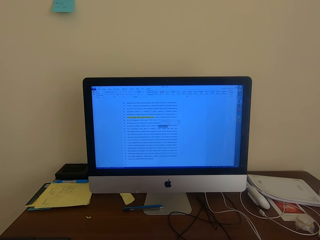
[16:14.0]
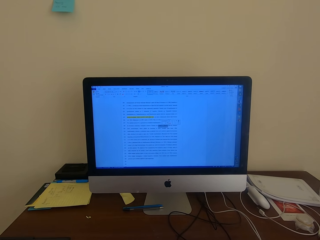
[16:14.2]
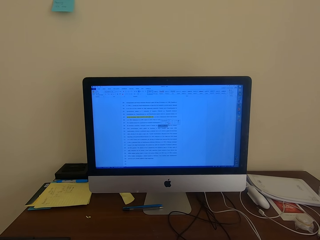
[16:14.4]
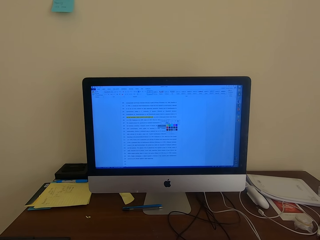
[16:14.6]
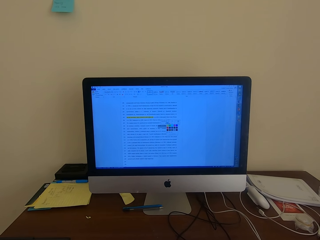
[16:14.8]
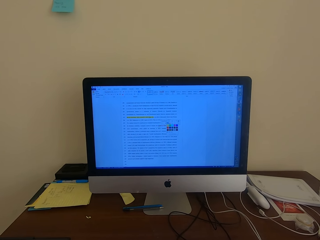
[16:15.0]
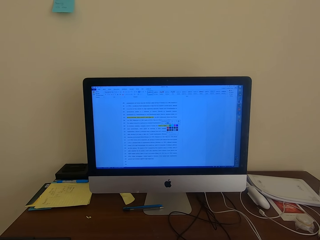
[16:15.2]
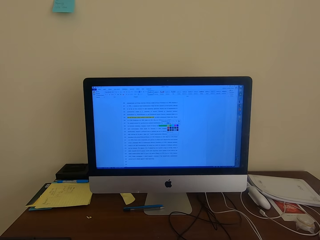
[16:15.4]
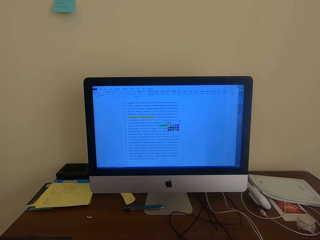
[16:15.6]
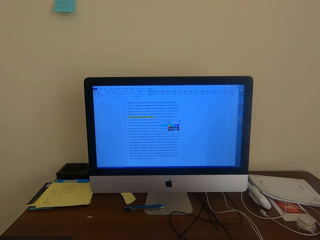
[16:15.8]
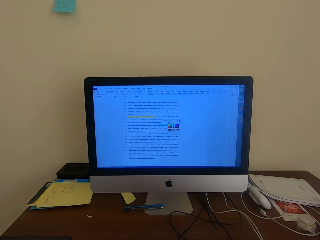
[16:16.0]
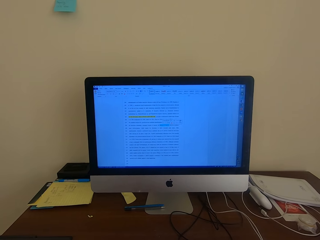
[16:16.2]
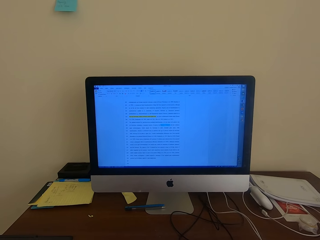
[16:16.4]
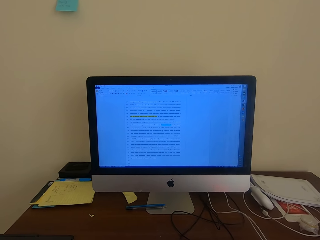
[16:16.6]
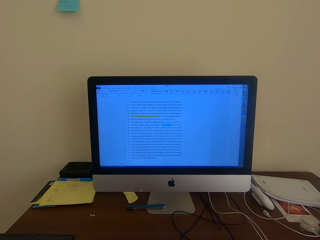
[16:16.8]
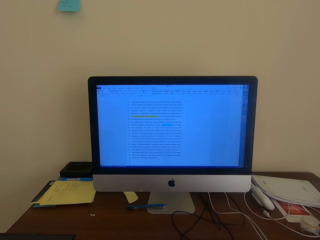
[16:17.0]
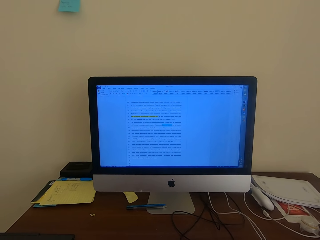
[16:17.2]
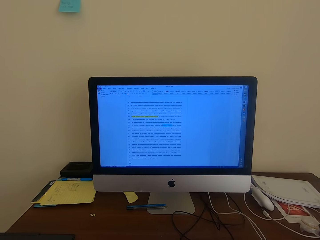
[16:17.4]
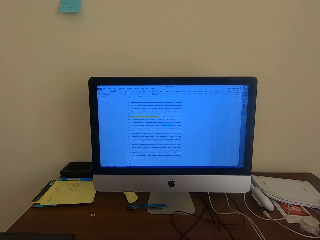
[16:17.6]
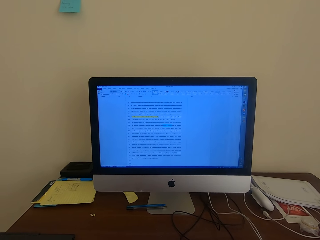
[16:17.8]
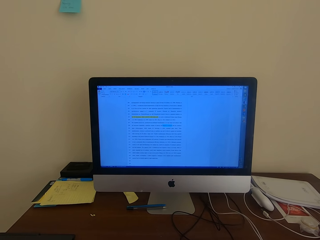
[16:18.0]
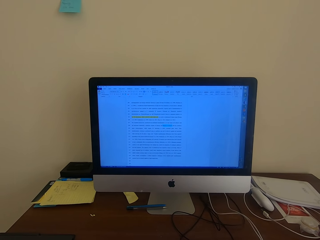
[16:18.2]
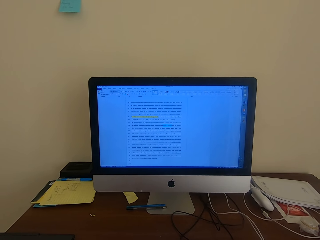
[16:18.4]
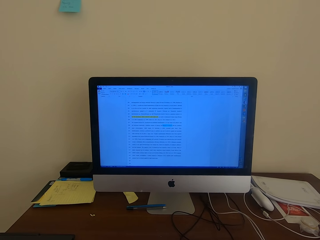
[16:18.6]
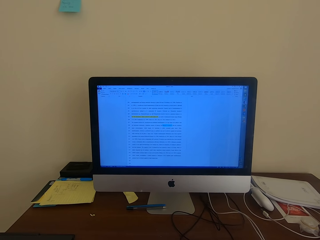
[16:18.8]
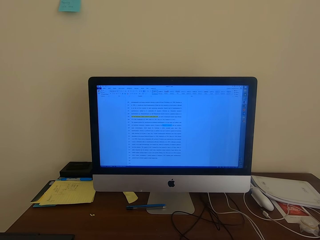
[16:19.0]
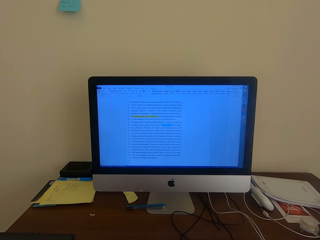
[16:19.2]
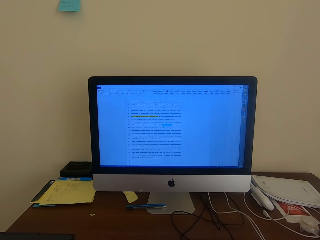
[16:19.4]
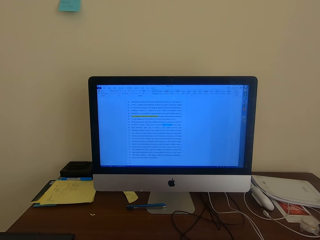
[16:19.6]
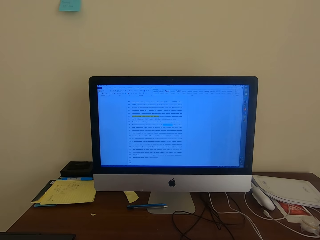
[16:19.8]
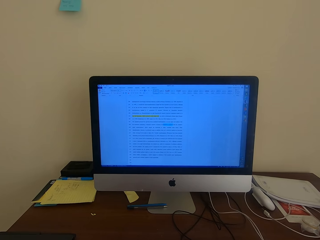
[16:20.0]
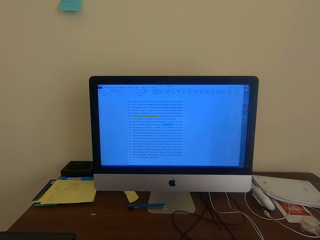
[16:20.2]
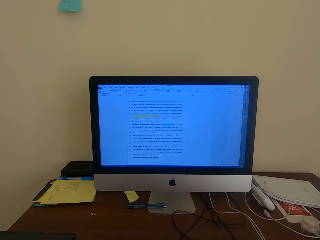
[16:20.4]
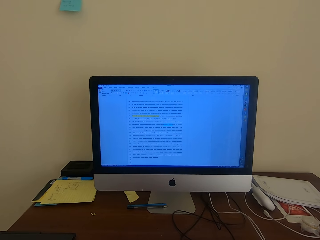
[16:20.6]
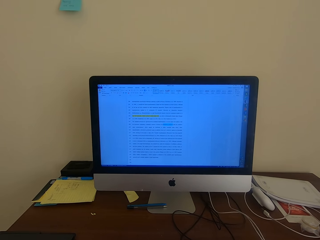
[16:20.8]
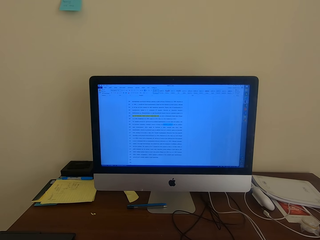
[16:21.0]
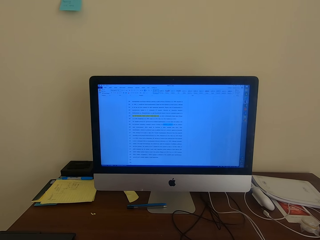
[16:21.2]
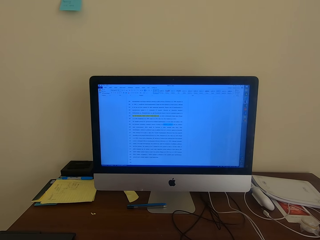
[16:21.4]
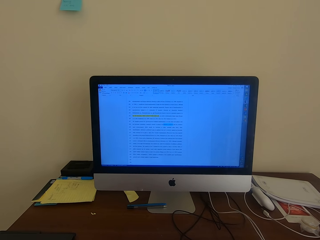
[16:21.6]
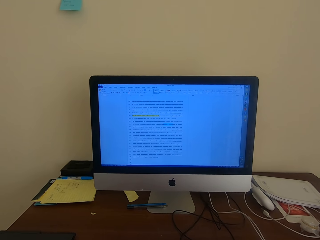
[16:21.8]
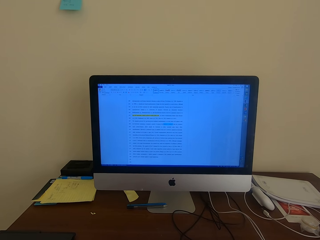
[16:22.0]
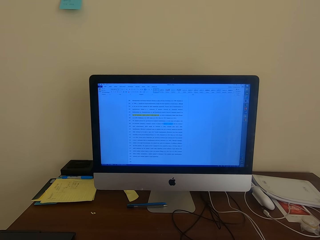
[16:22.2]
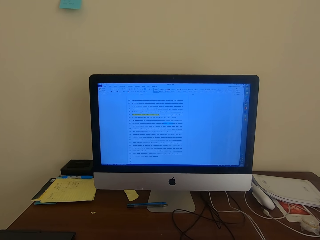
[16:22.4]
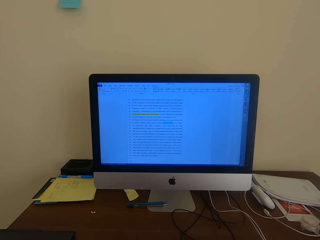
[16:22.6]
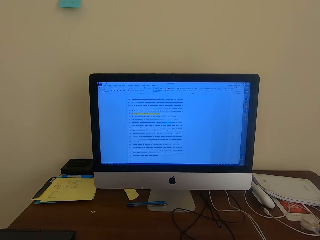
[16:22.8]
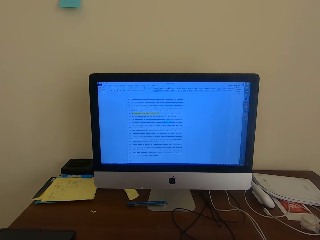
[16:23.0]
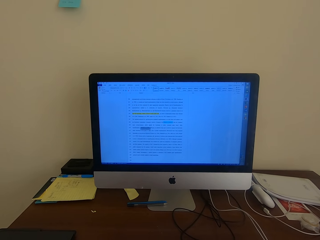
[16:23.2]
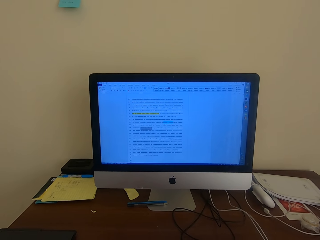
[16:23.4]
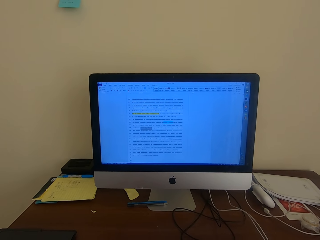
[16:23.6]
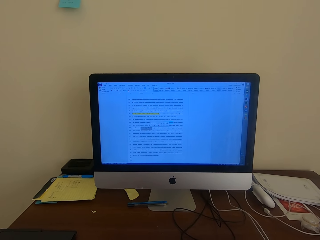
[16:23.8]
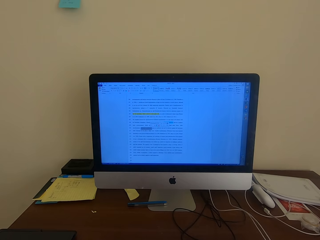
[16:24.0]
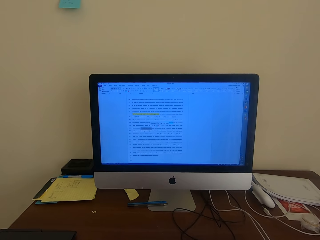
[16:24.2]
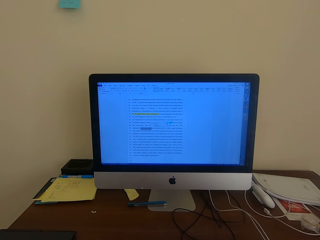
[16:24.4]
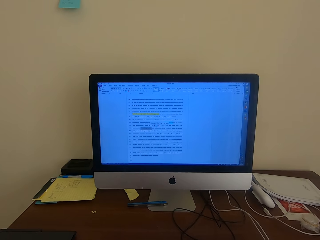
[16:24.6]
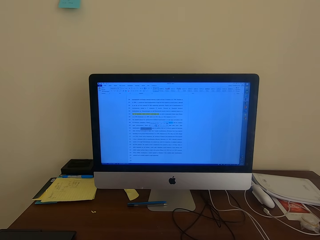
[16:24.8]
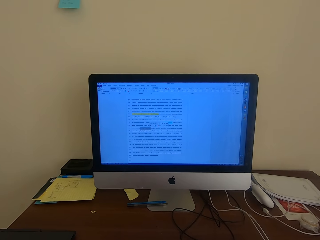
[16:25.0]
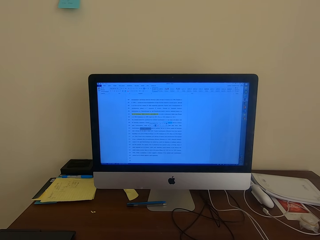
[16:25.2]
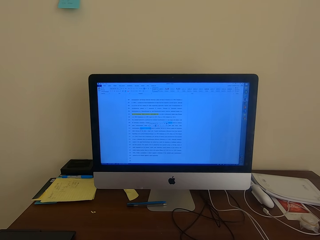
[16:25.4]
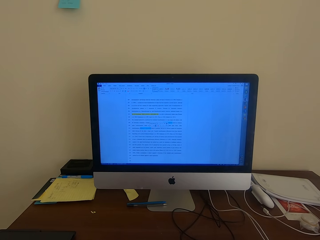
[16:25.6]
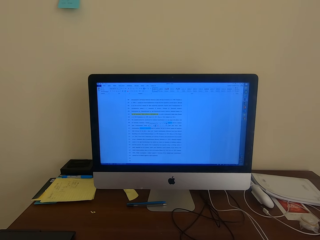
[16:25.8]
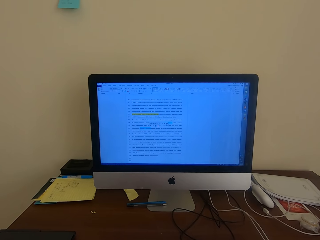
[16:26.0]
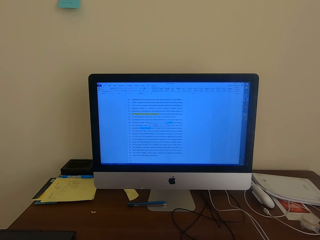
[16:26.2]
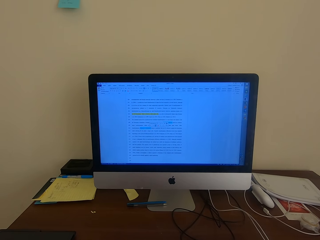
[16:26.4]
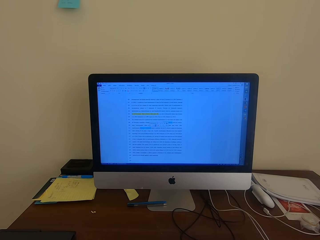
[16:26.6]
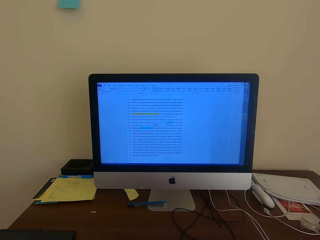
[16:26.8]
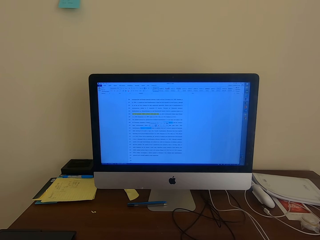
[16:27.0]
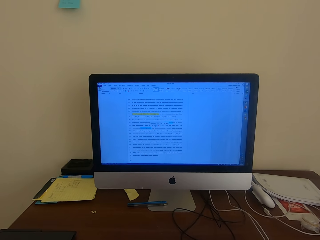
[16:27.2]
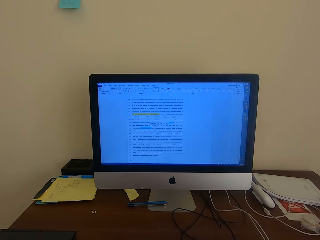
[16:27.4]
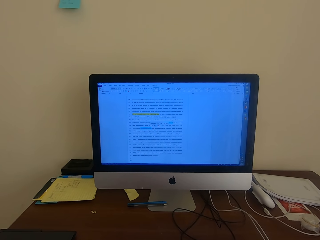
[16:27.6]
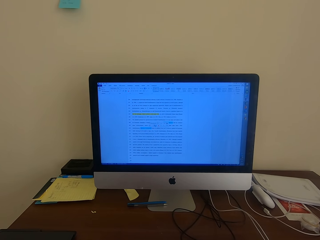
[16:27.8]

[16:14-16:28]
The camera wearer reads on the desktop. They operate the desktop.

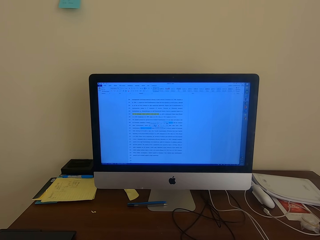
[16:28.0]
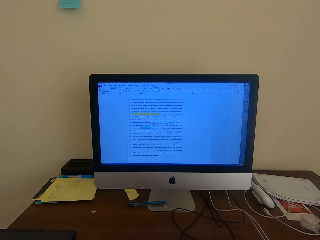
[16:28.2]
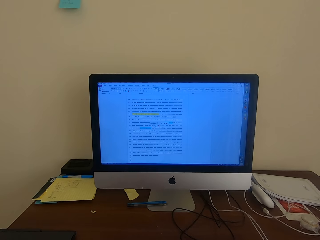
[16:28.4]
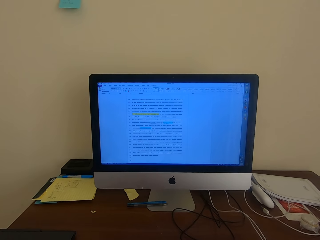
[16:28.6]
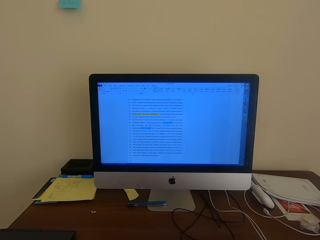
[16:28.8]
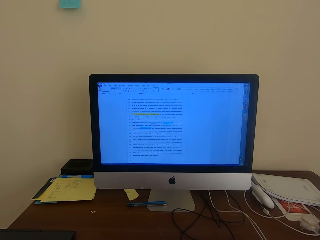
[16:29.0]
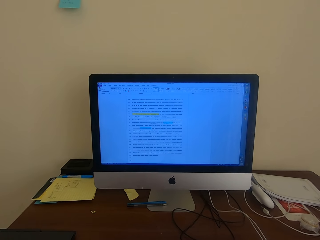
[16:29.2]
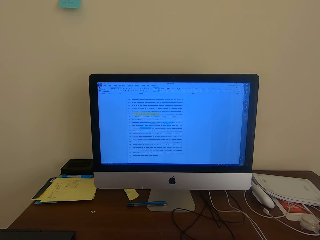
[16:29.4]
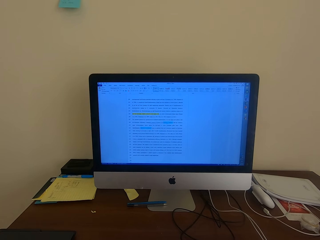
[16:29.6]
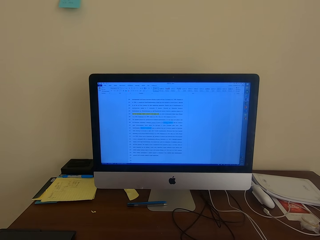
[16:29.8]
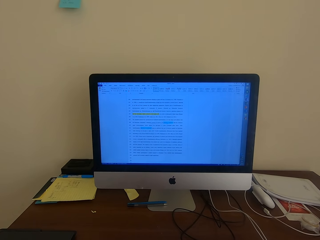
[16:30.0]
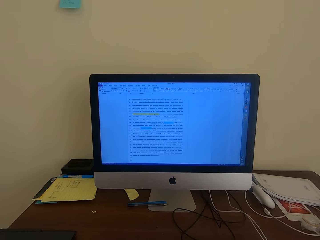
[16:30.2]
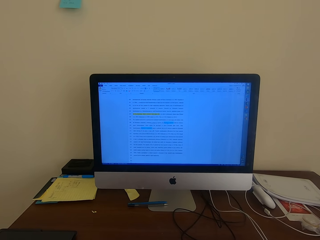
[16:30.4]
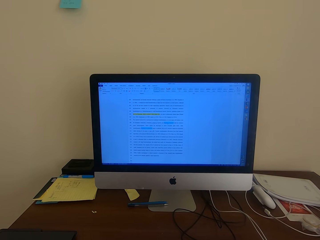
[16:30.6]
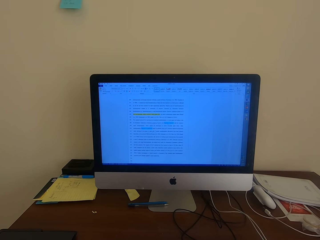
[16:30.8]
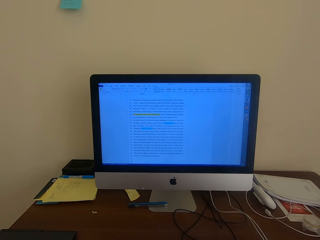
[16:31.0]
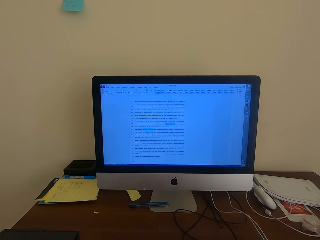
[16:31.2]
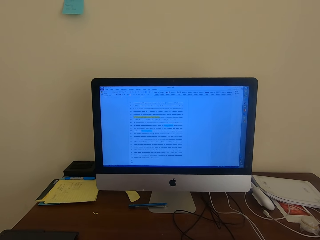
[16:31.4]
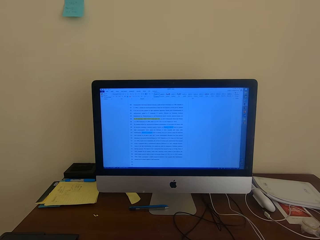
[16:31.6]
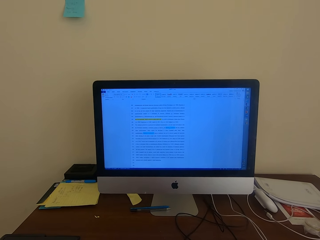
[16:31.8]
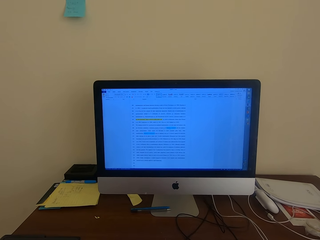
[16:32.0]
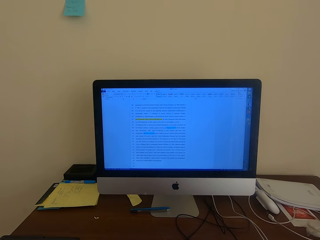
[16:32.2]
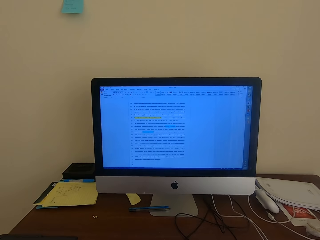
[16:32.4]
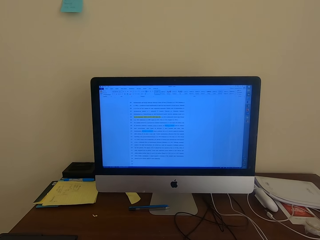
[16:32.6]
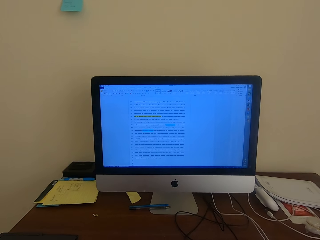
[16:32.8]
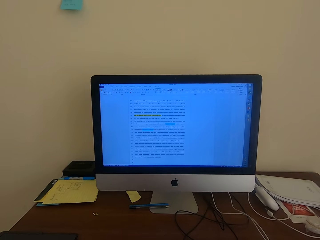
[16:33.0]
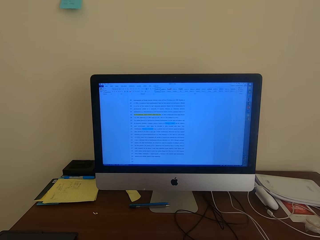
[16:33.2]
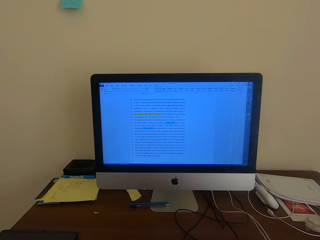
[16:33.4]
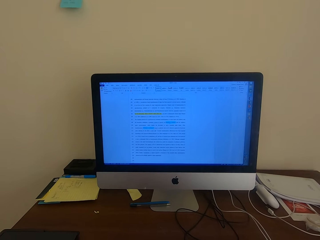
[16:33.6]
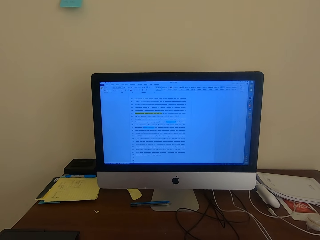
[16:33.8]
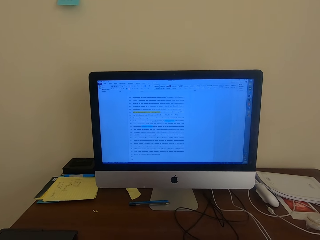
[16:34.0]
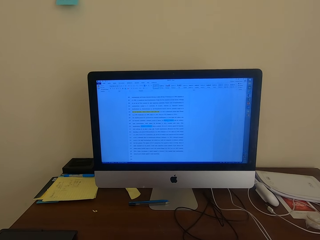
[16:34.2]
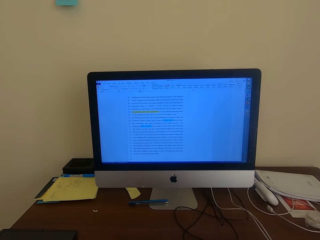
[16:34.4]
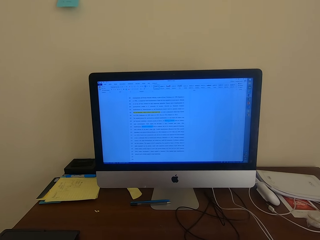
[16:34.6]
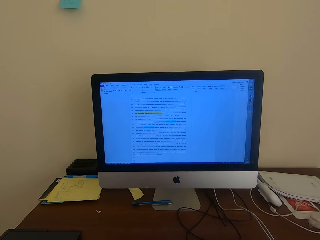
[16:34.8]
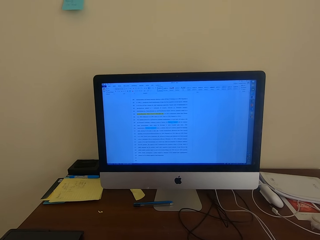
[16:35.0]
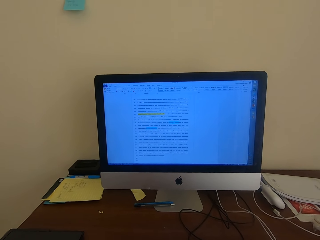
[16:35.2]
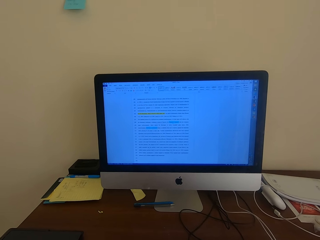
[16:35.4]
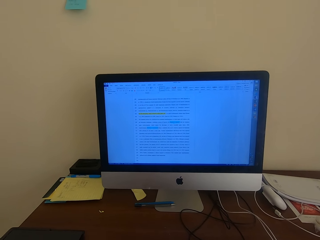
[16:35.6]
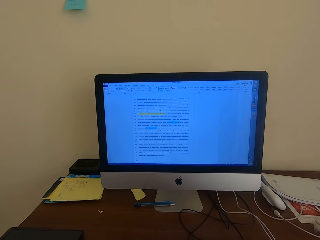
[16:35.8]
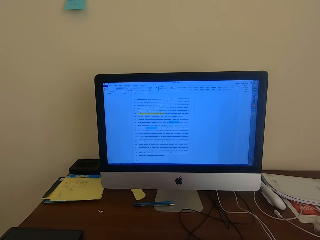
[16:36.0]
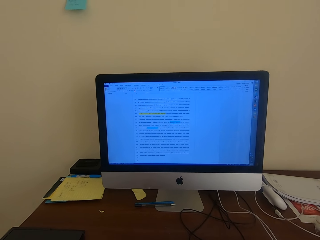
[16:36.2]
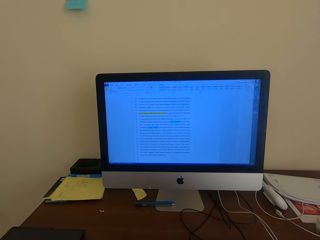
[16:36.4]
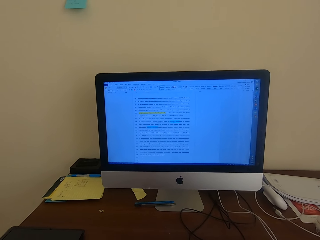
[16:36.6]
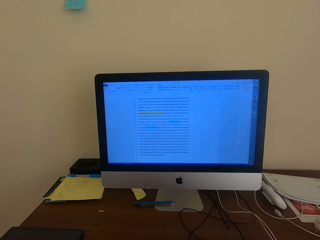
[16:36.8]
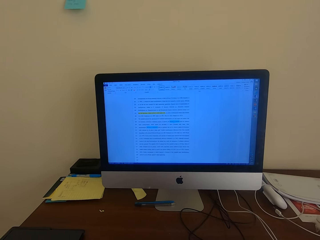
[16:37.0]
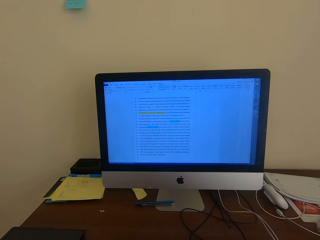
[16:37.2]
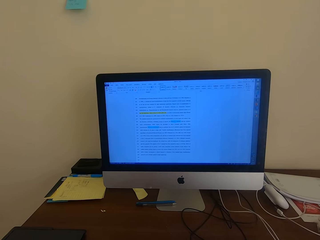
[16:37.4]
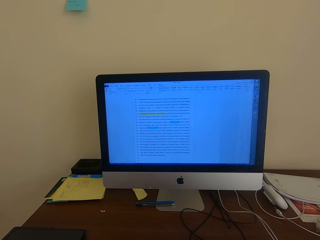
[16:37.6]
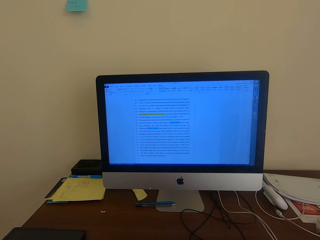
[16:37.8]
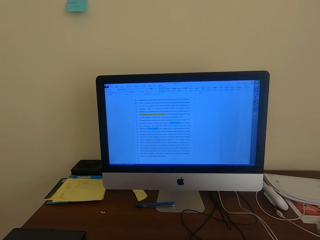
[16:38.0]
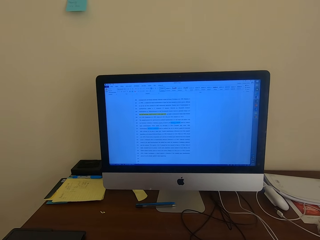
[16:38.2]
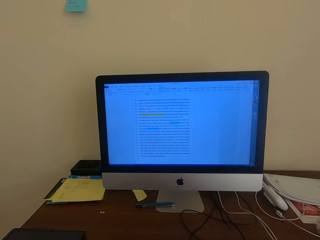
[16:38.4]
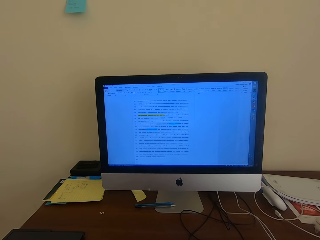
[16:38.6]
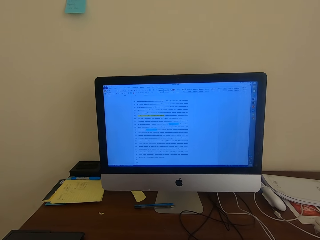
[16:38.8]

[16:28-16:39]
The camera wearer reads on the desktop.
